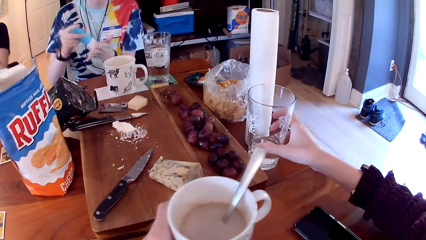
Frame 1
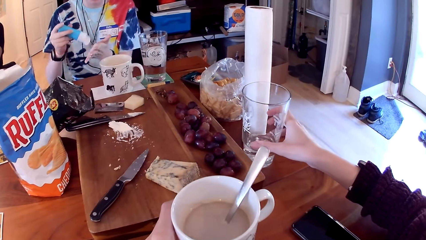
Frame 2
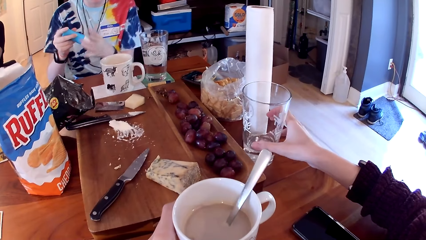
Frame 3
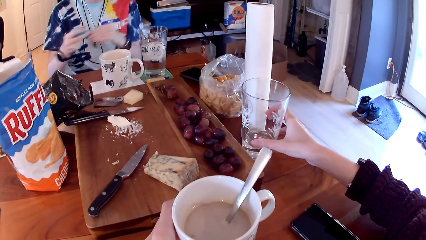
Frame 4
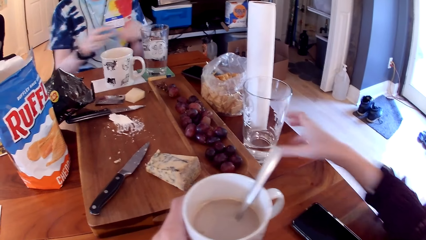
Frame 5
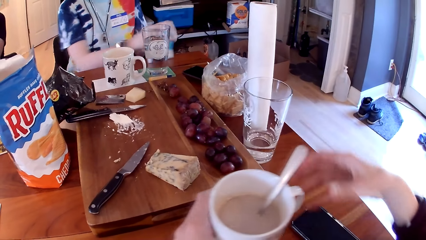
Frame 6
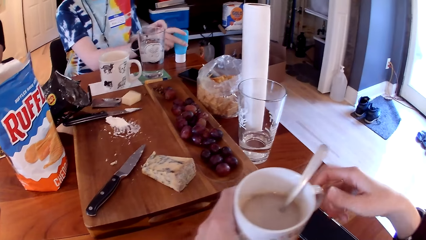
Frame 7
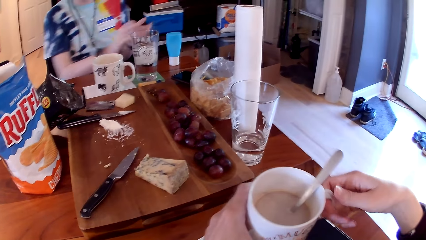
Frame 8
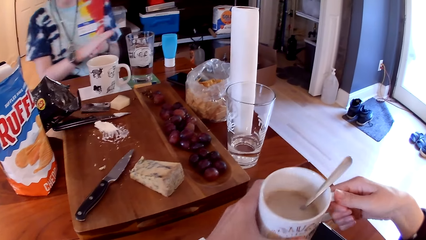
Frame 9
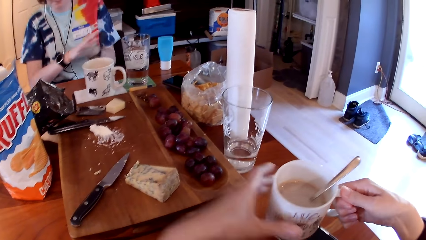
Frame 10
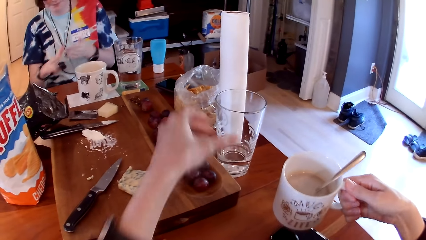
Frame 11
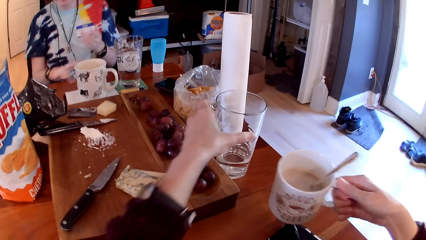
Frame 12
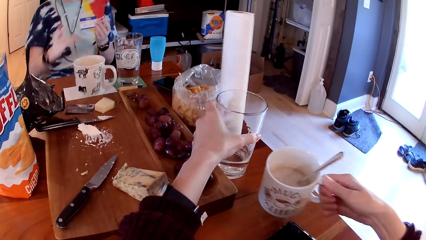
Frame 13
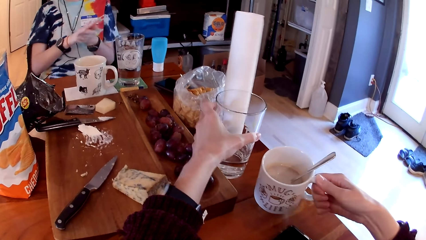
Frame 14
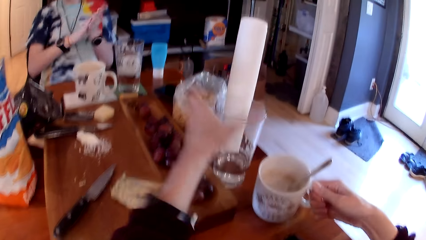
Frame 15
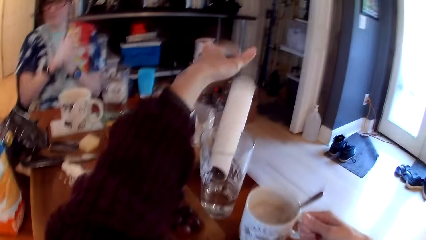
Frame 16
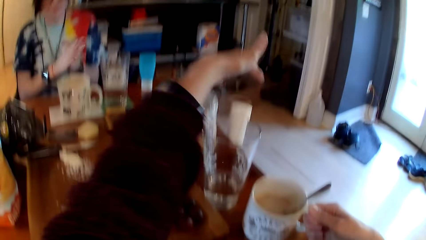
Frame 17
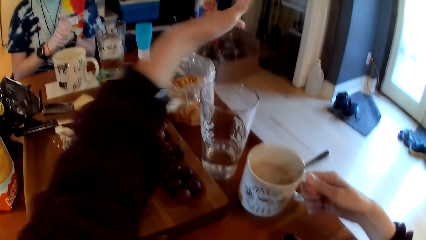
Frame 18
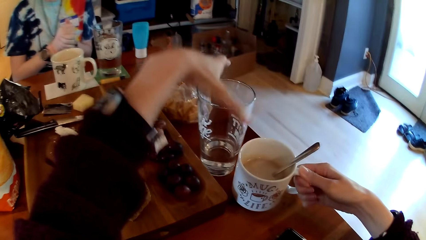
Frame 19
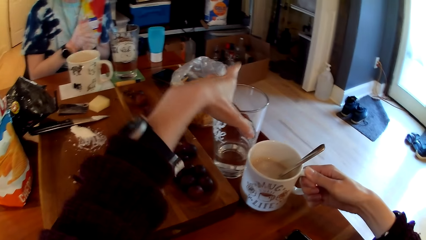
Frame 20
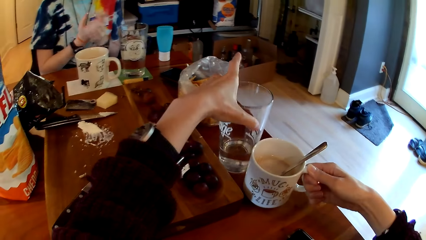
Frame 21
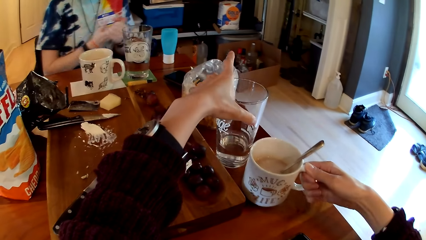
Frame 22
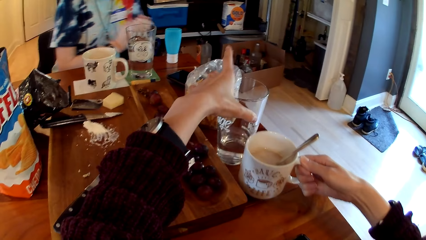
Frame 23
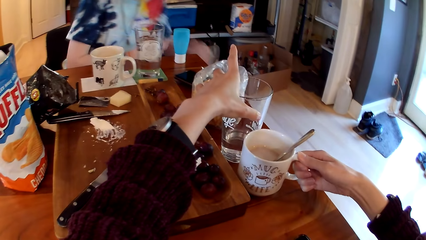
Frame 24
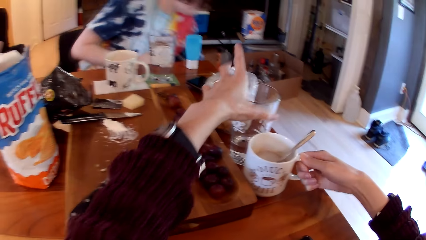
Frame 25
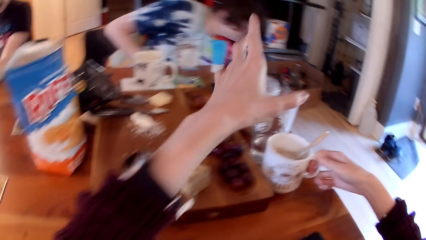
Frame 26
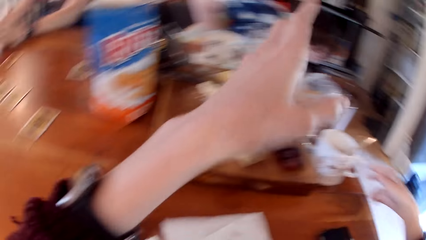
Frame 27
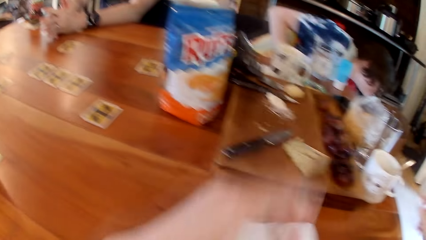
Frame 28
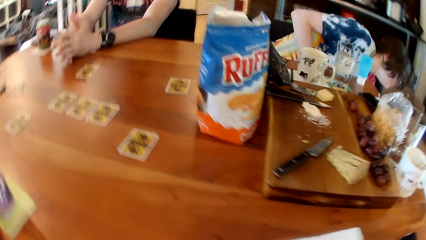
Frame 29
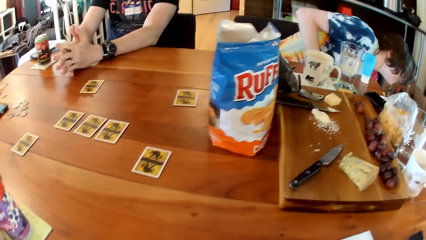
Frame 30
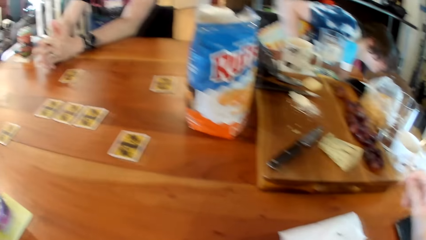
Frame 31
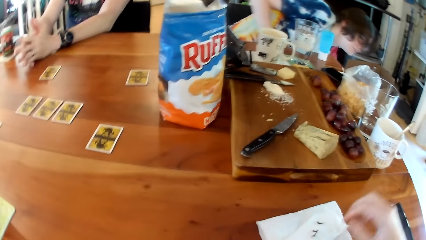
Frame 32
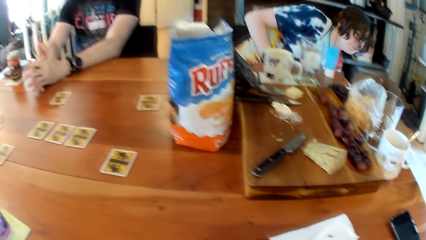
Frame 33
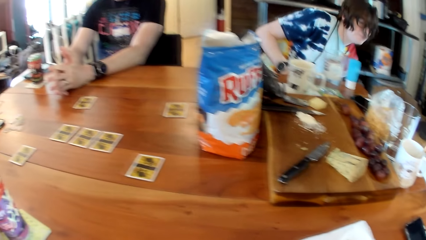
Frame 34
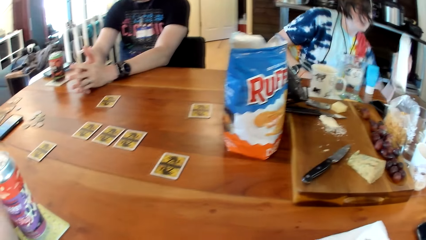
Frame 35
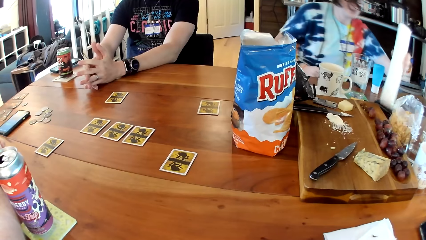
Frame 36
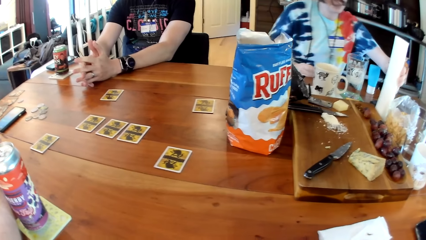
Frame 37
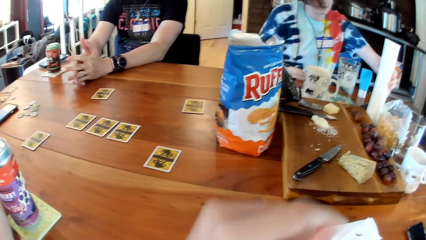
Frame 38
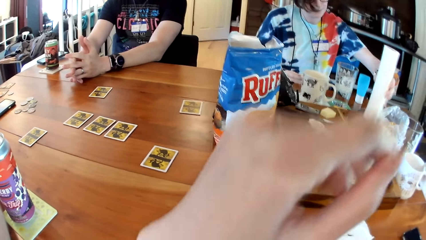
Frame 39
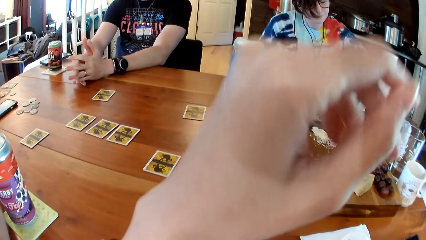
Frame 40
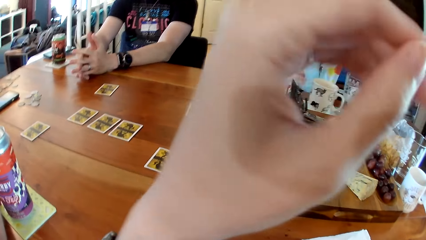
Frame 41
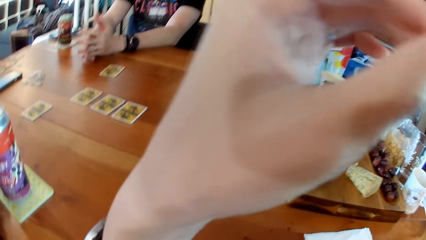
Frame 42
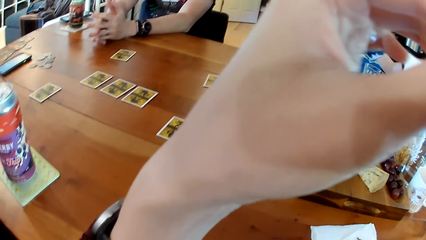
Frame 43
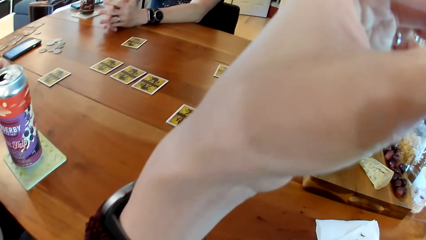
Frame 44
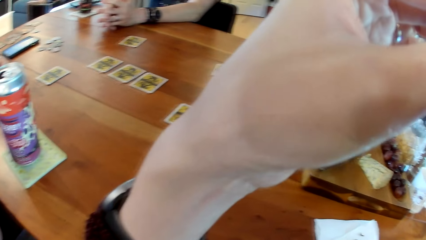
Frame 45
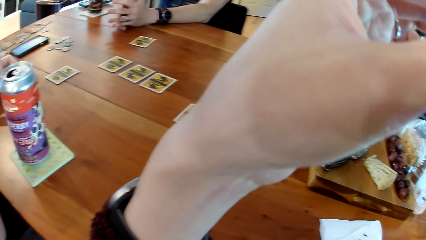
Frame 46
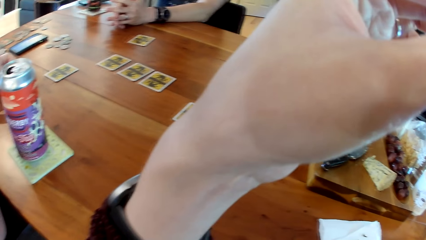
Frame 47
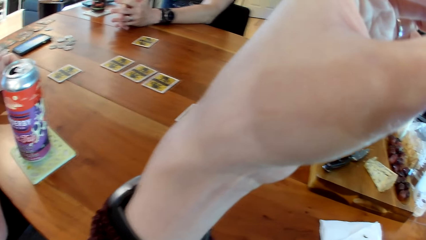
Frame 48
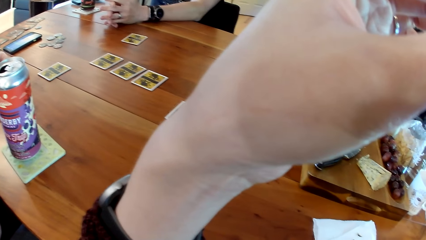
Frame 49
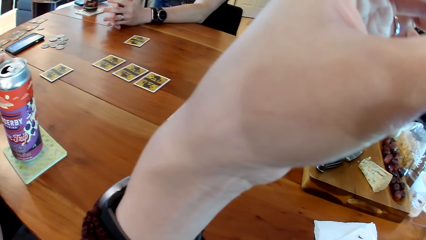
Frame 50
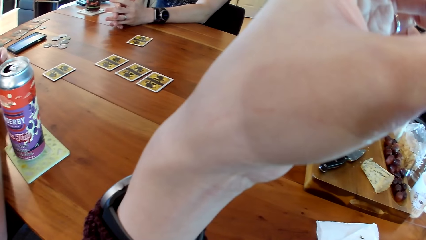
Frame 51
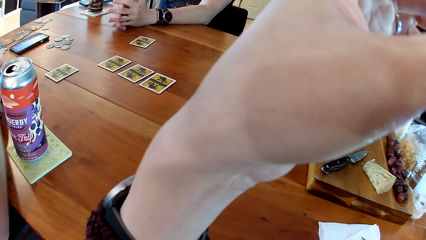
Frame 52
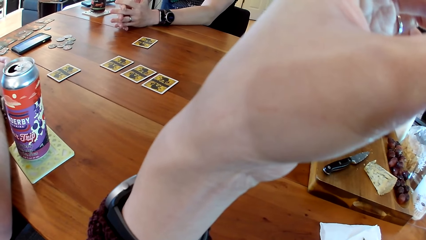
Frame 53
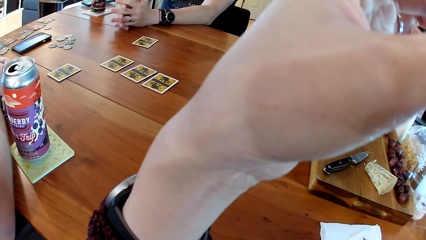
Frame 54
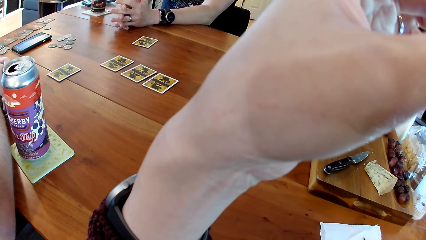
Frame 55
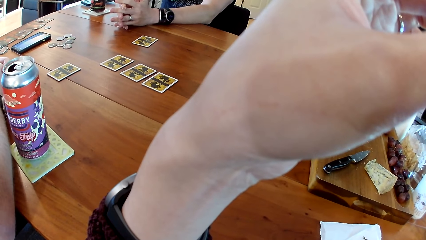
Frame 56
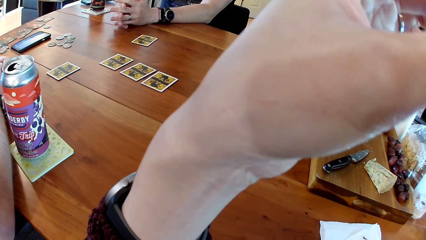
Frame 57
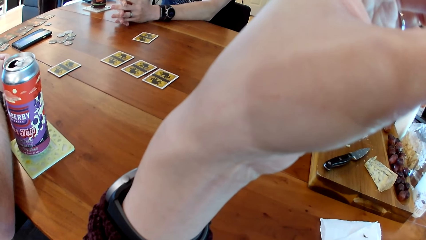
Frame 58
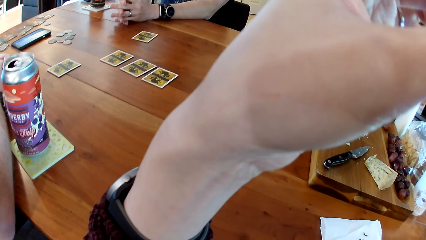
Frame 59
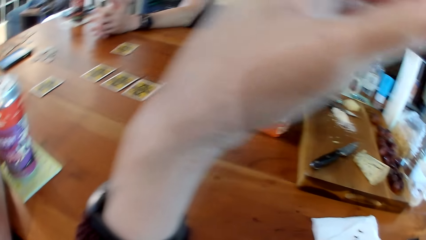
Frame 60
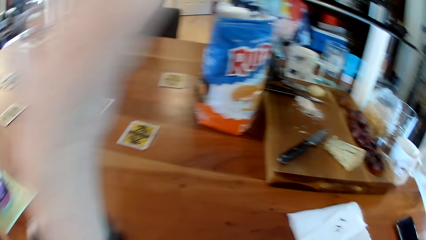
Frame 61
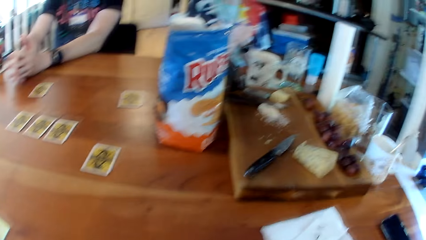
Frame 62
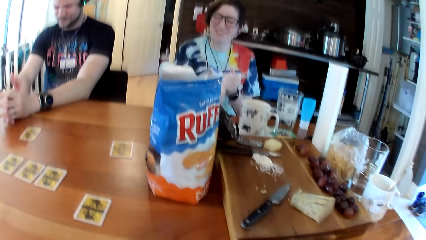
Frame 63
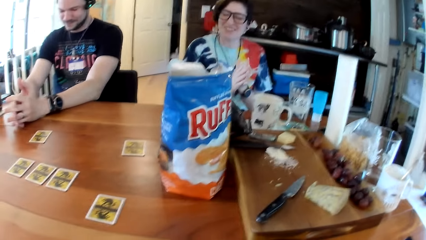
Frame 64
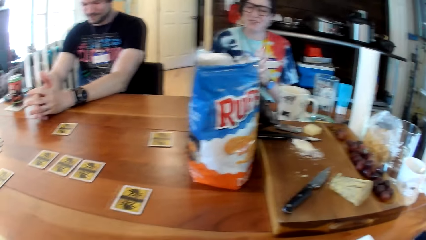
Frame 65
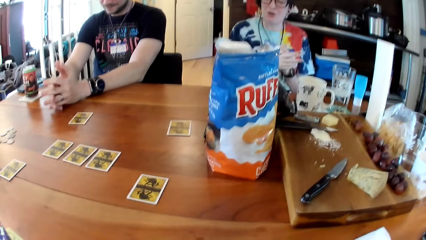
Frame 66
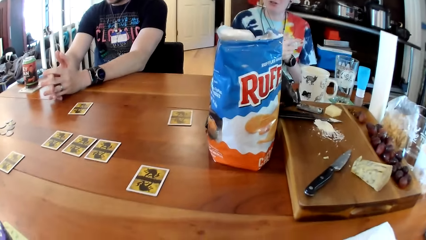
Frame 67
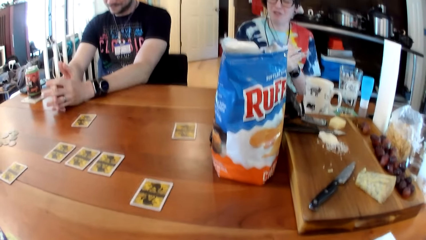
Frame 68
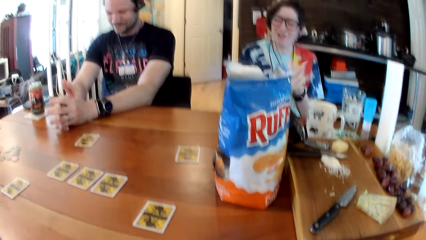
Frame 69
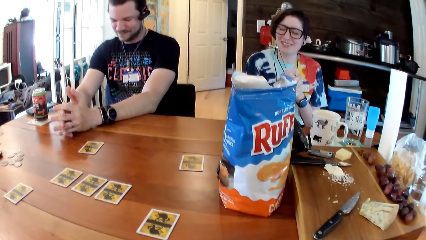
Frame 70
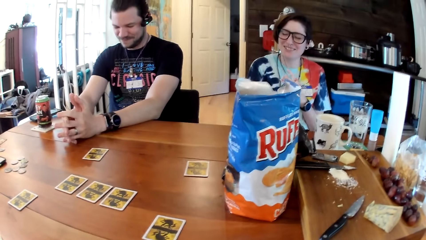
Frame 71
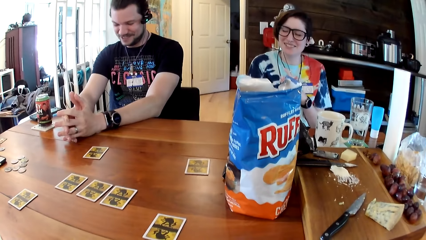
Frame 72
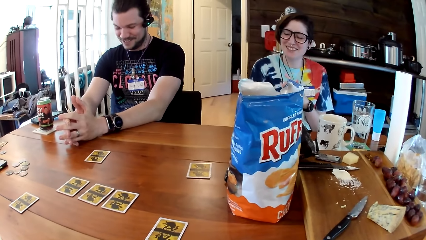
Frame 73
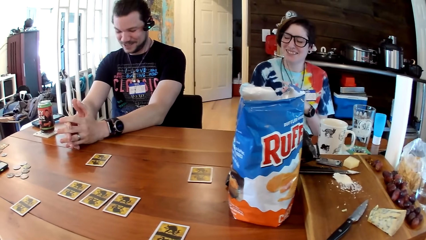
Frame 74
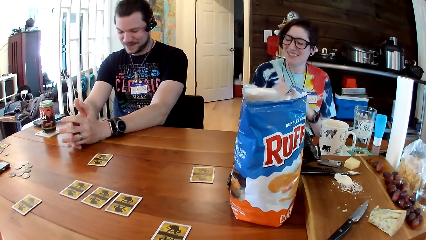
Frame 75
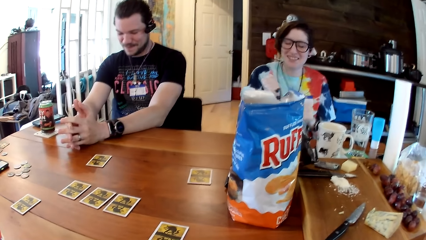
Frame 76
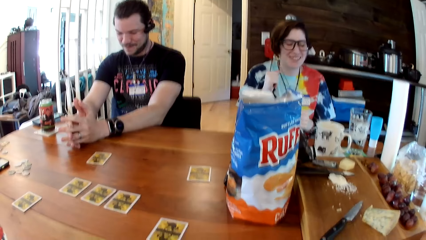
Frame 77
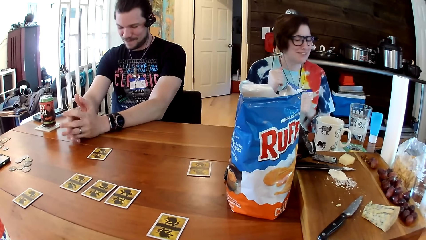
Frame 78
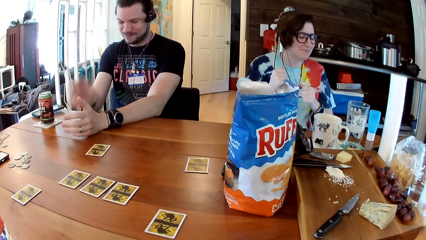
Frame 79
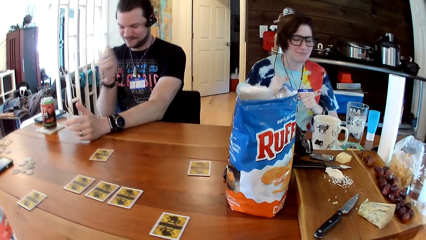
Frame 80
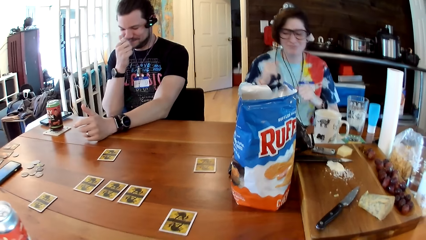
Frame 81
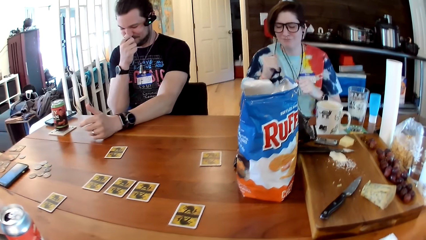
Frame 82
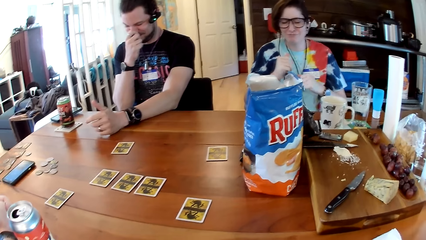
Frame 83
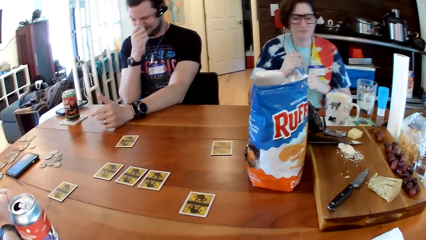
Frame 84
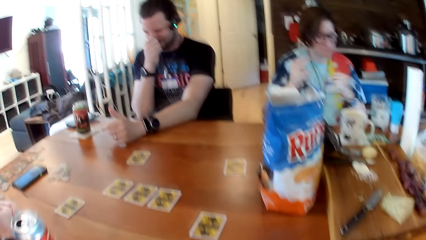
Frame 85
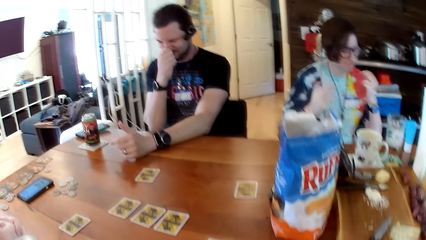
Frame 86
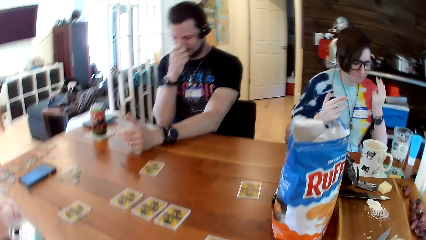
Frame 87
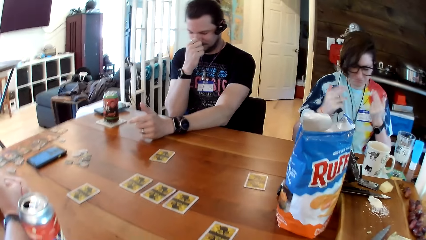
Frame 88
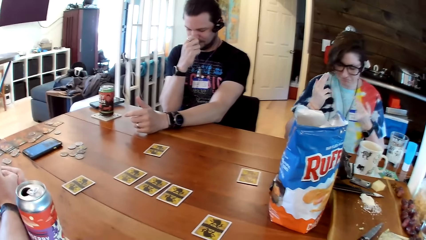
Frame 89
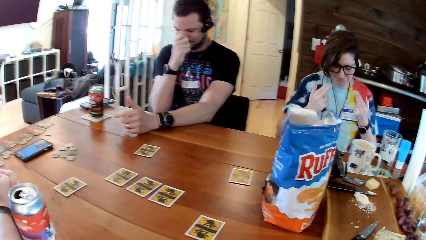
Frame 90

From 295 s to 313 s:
A man converses with another man, a woman and the camera wearer. The woman closes the tube in her right hand with her left hand. The woman drops the tube on the table with her right hand. The camera wearer passes the cup from her left hand to her right hand. She puts the cup of tea down. She moves the cup on the table with her left hand. The woman rubs both hands together. The camera wearer knocks a kitchen towel roll off the table with the cup in her left hand. She listens to a recording with the woman, the other man and the first man. She moves the cup on the table with her left hand. She drops the cup on the table with her right hand. The woman places the kitchen towel roll on the table with her left hand. The woman converses with the other man. The woman dances. The camera wearer is talking to someone.
